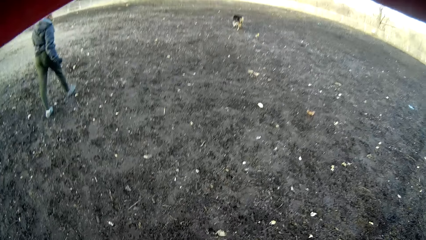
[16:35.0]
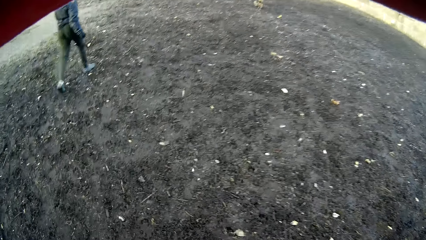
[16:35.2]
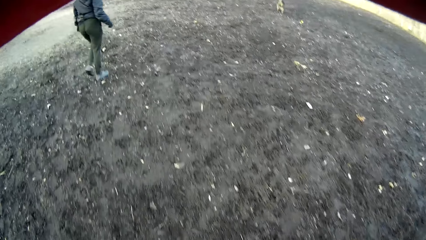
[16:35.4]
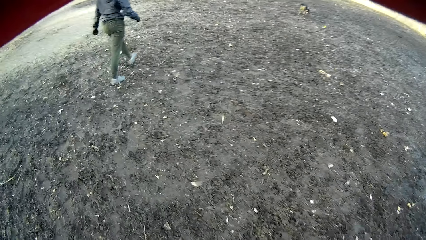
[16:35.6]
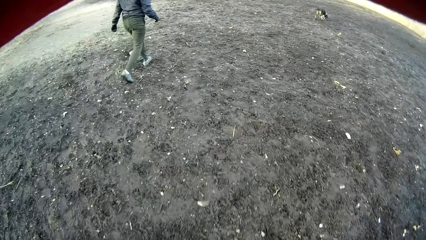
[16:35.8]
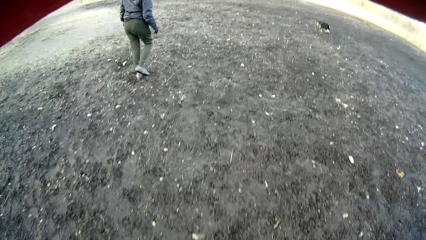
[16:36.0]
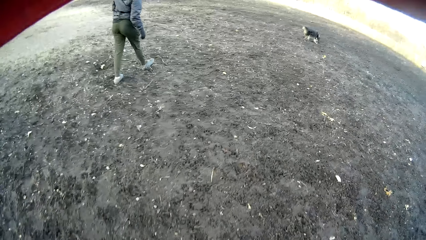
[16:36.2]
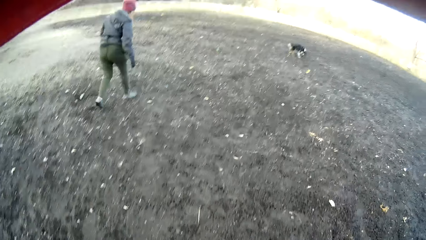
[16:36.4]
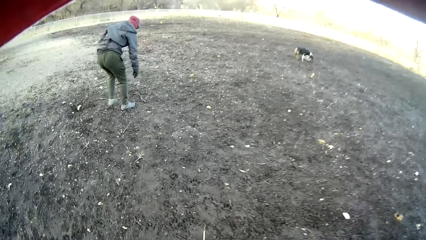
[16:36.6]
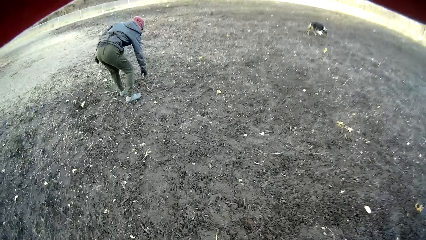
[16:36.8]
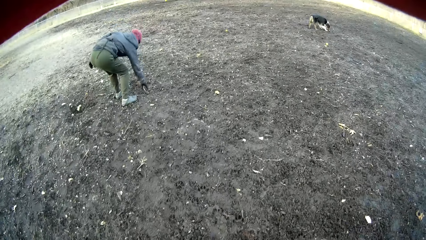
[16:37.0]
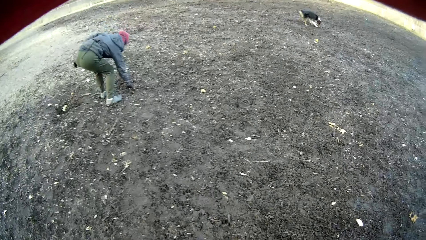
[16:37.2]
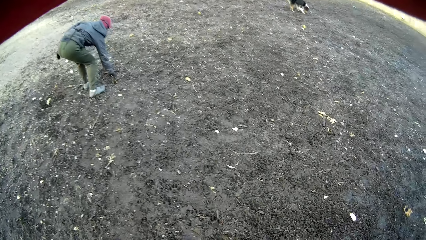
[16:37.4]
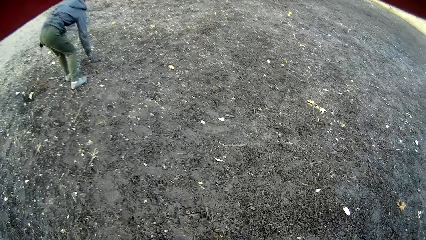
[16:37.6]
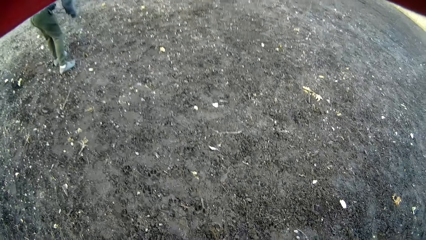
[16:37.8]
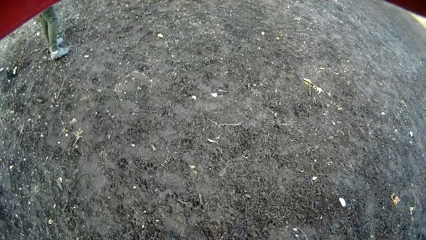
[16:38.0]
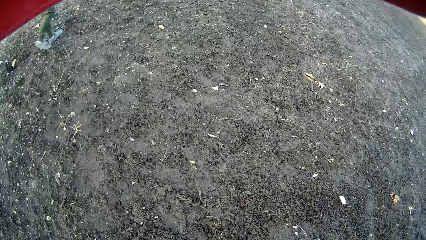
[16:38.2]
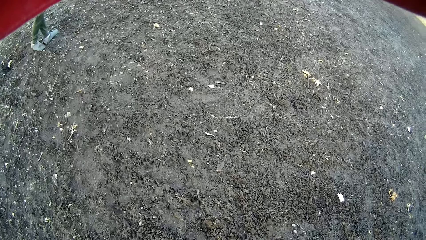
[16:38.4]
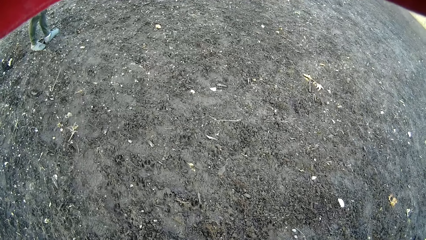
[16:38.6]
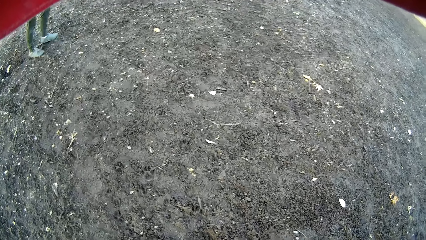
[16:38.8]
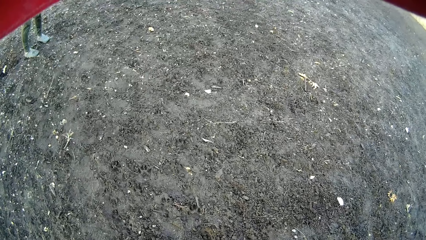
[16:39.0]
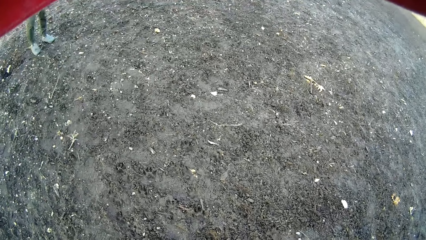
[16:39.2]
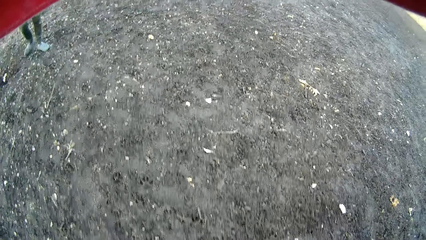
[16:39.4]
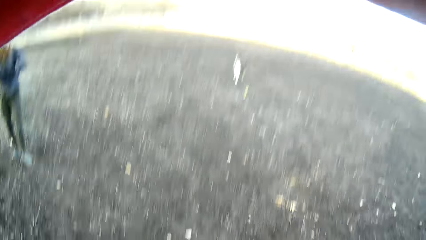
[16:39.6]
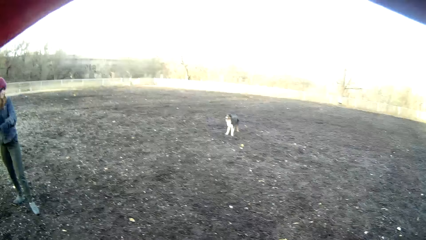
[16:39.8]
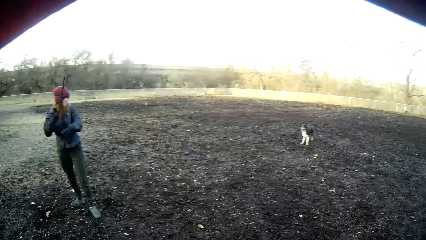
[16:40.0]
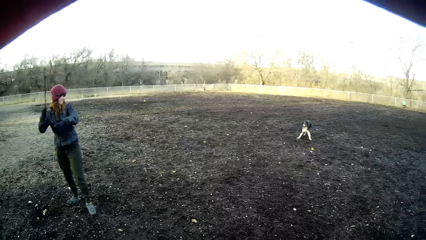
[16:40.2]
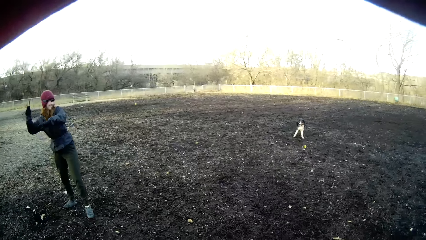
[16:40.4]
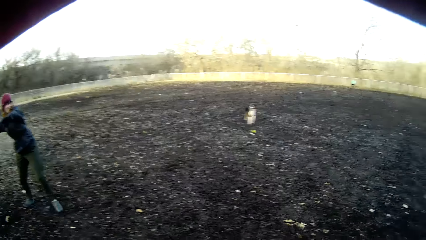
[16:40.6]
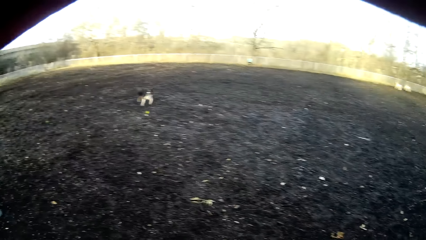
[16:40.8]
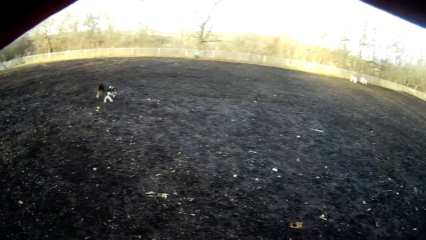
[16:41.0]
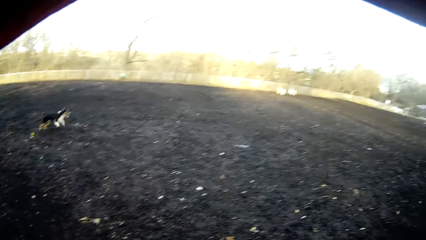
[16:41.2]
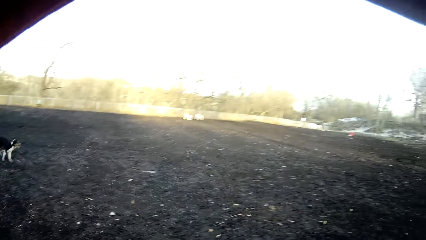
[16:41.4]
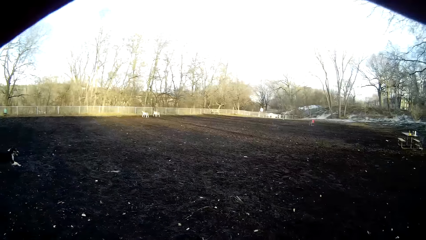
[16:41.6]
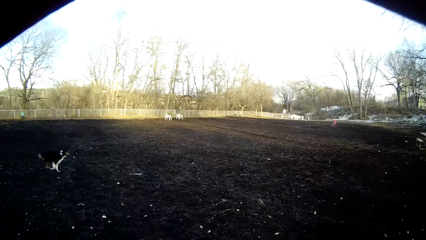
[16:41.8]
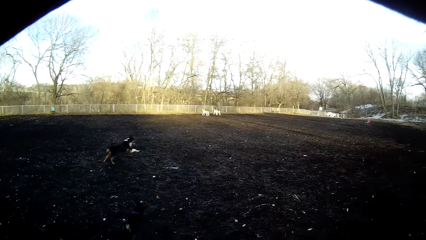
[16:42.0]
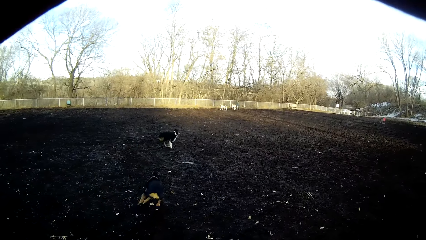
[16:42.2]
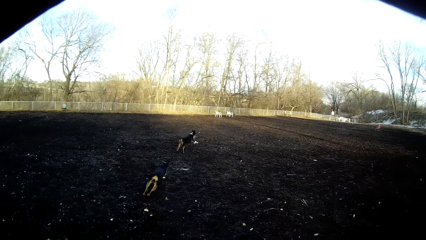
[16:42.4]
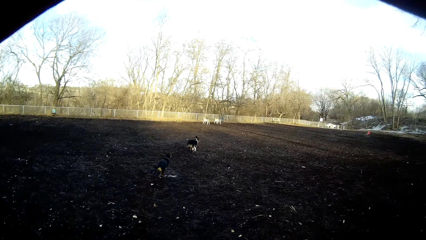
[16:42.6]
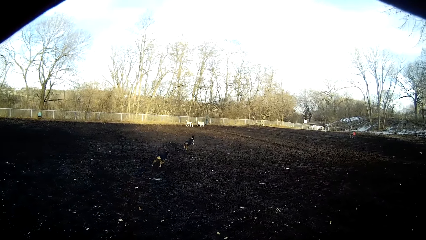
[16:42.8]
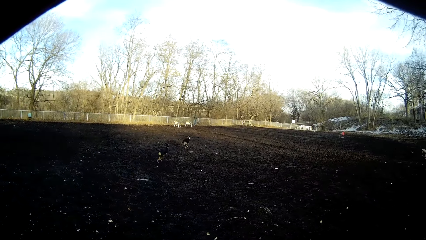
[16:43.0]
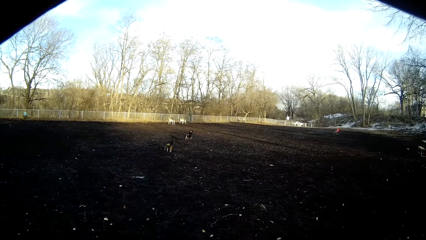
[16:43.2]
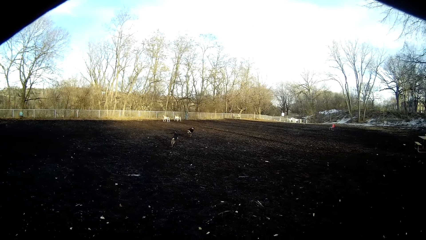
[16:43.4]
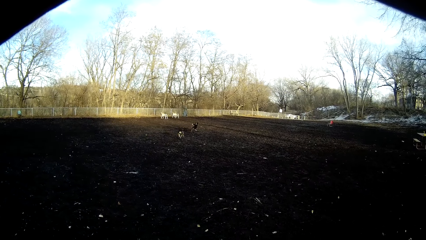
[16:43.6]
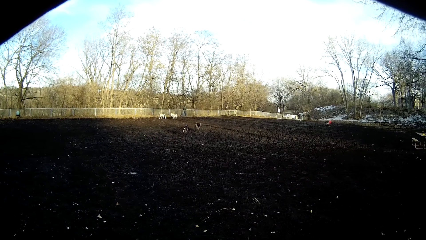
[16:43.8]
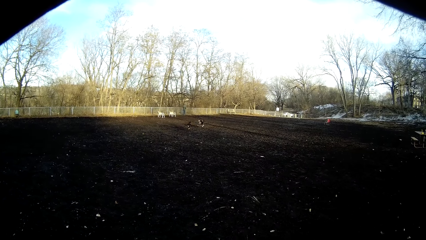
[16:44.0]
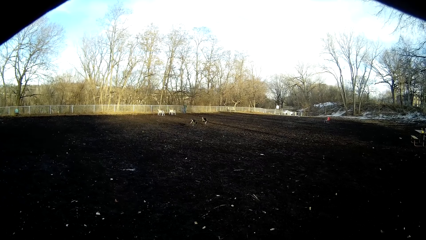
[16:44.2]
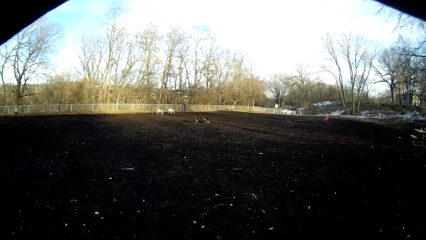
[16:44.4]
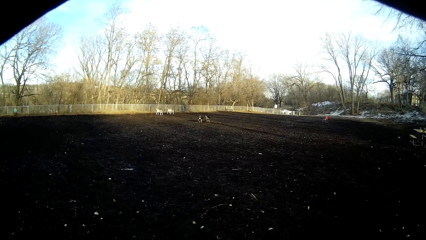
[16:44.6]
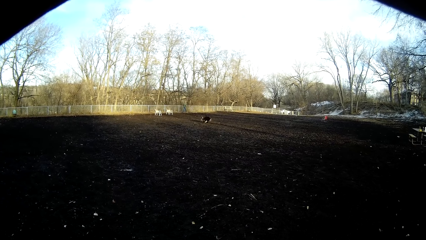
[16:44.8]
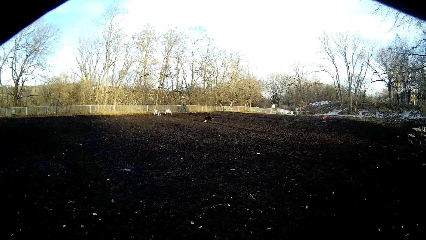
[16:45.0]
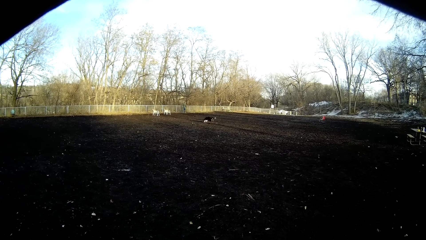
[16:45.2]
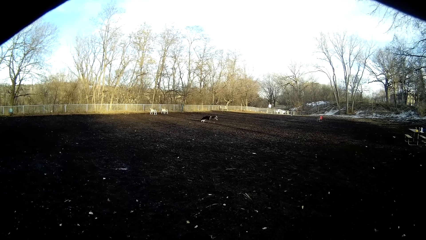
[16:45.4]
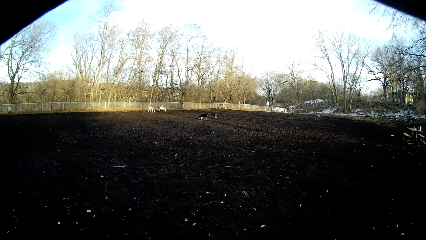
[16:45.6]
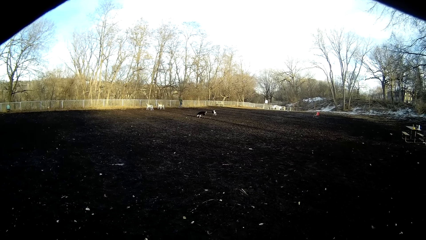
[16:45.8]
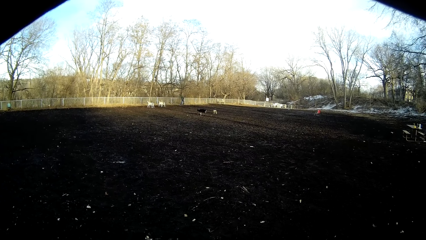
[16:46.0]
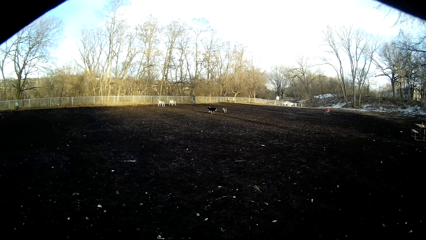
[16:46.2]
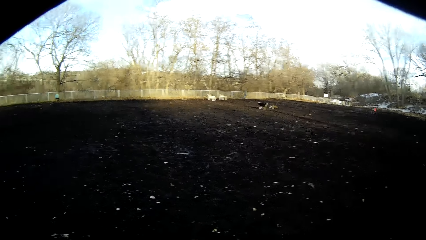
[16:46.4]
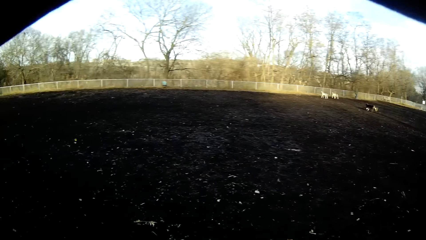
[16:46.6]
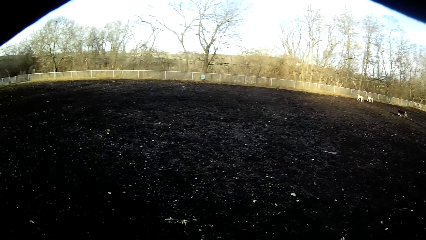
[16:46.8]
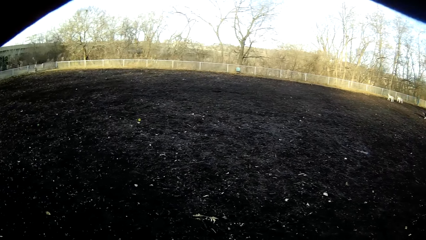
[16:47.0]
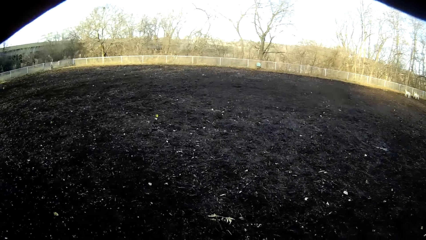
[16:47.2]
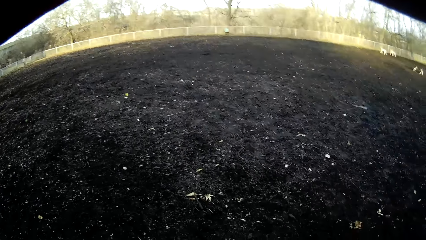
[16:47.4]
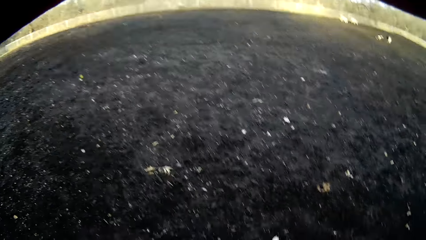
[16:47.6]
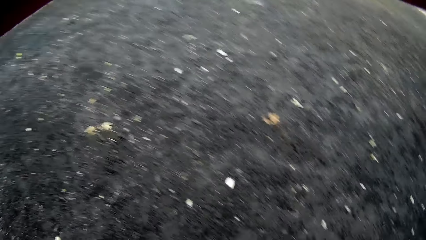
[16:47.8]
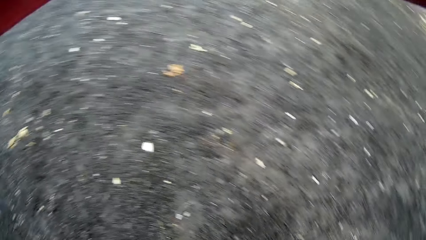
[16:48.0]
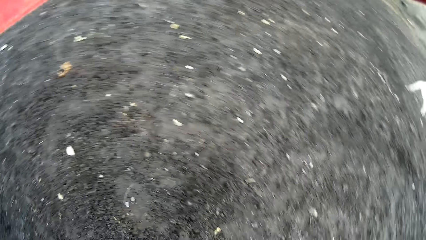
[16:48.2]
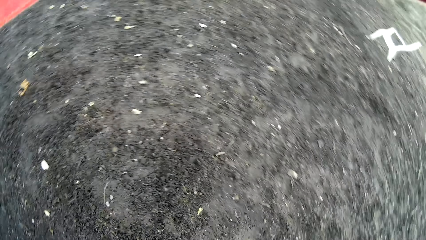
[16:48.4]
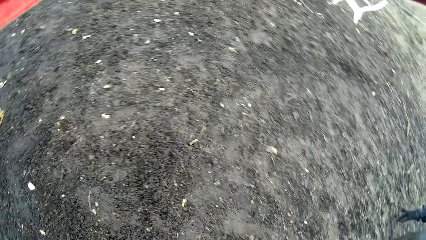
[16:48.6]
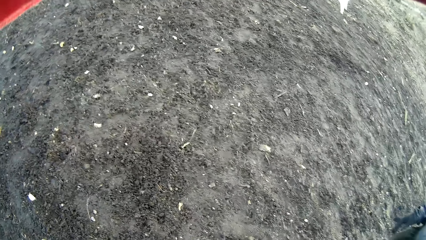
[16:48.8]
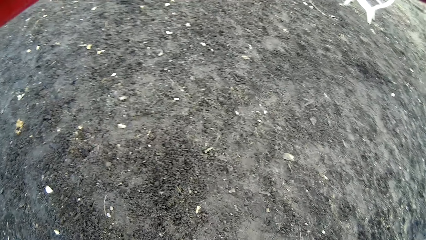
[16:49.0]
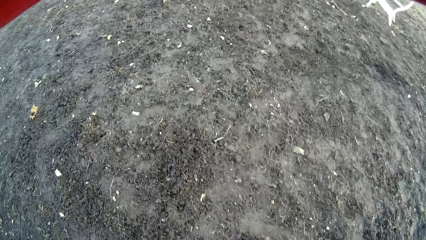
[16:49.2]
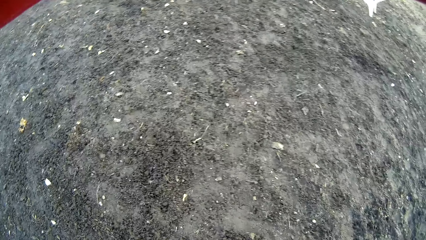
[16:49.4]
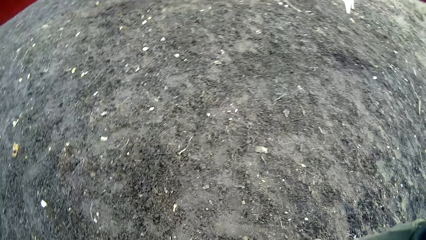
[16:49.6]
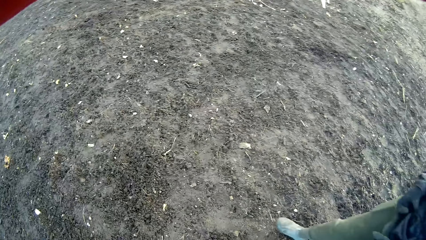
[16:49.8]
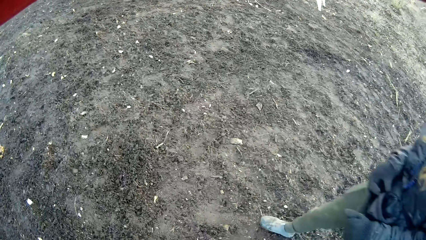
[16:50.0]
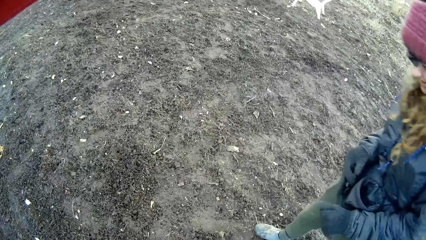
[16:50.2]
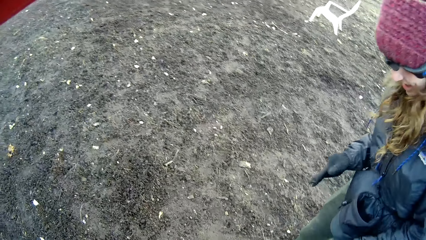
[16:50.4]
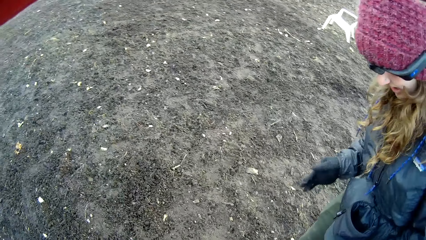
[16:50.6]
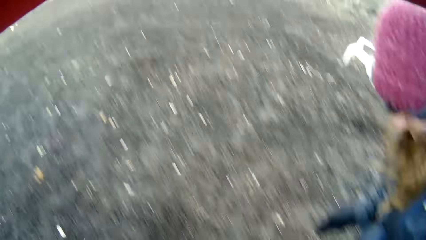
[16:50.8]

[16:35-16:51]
A lady picks up a stick on the ground. The lady throws the stick. The lady walks in the field.
